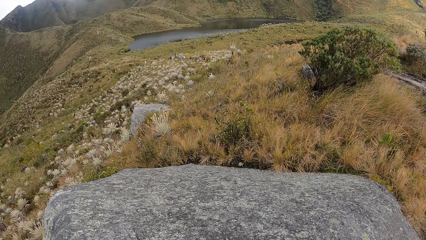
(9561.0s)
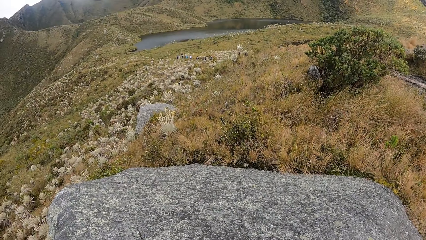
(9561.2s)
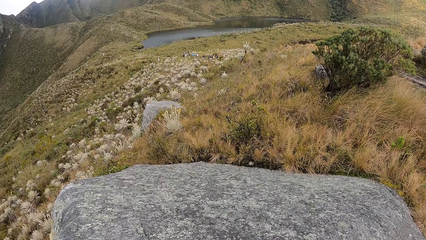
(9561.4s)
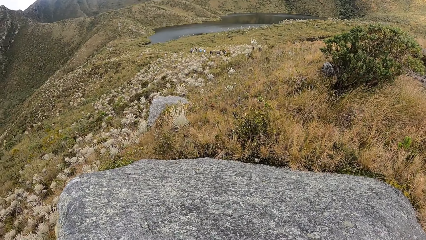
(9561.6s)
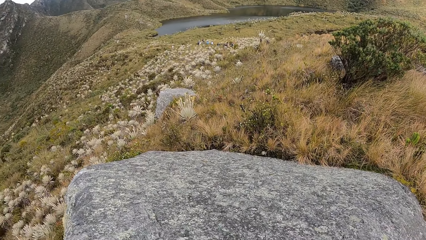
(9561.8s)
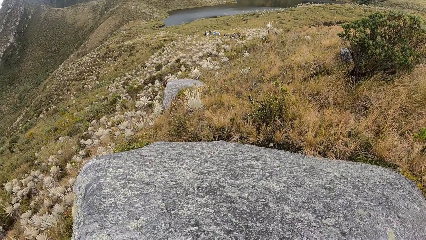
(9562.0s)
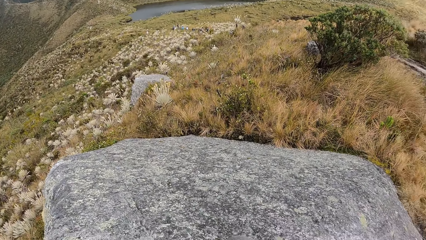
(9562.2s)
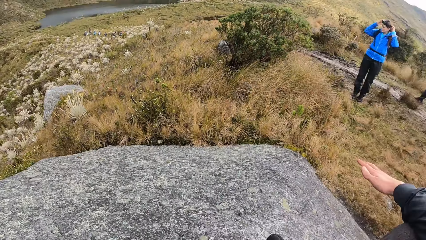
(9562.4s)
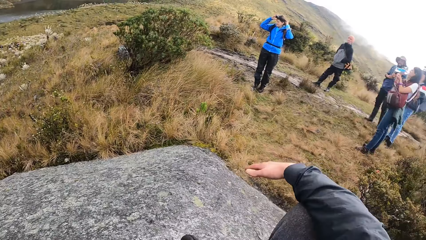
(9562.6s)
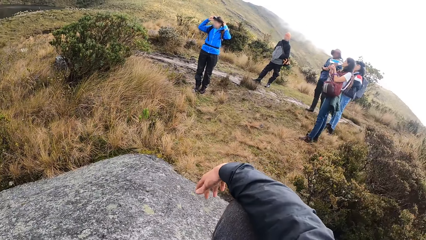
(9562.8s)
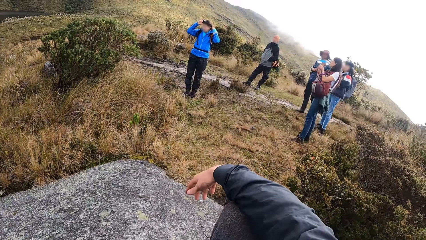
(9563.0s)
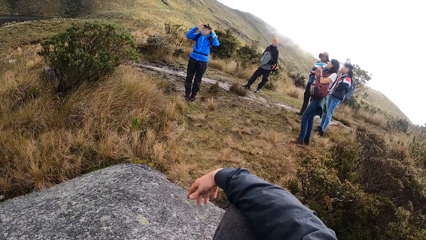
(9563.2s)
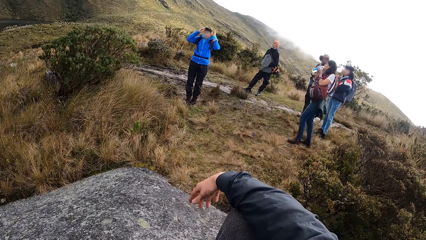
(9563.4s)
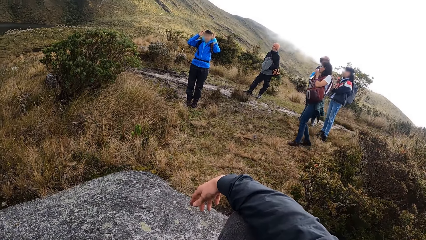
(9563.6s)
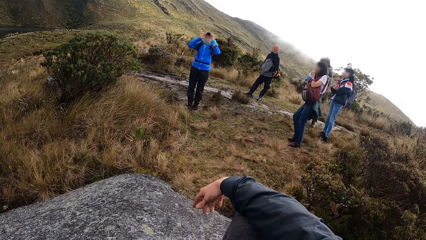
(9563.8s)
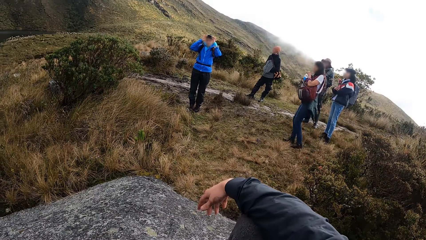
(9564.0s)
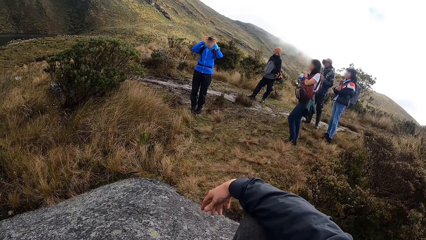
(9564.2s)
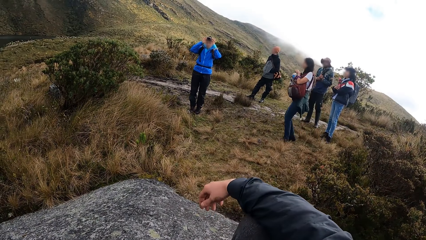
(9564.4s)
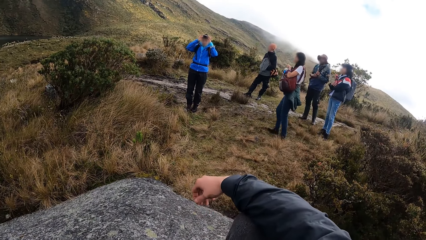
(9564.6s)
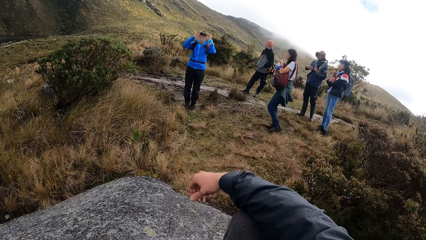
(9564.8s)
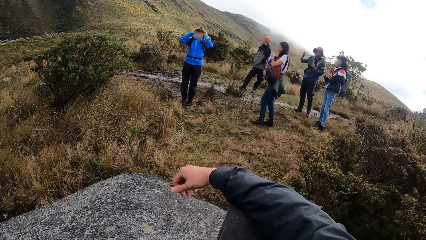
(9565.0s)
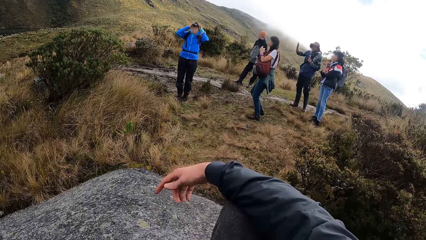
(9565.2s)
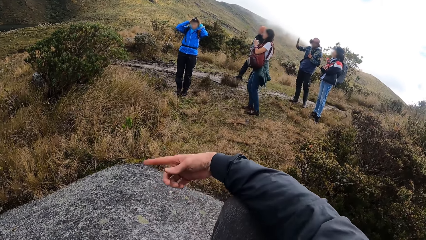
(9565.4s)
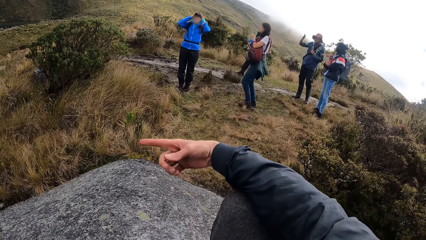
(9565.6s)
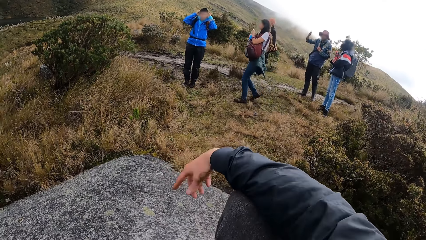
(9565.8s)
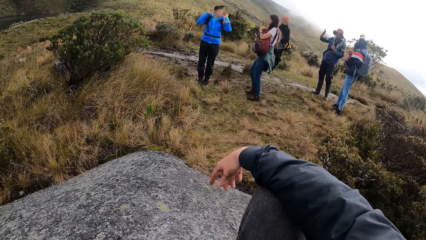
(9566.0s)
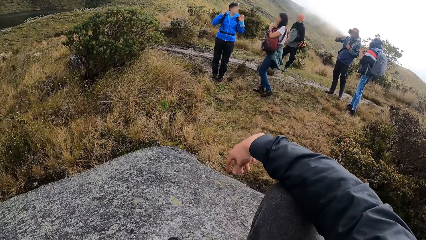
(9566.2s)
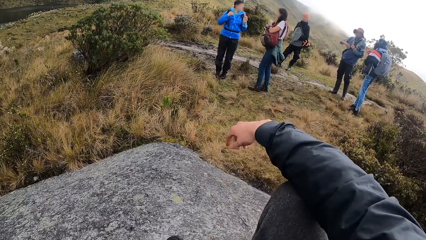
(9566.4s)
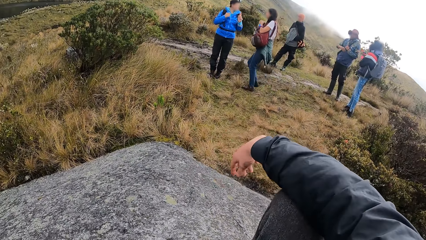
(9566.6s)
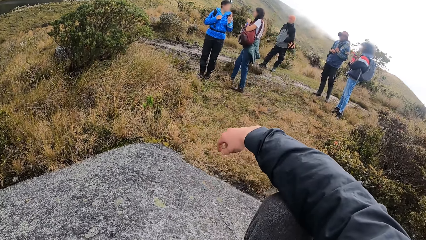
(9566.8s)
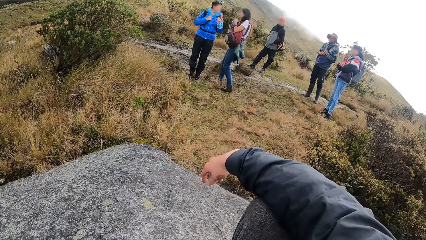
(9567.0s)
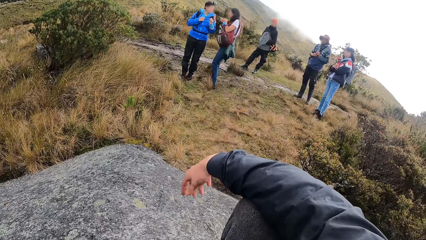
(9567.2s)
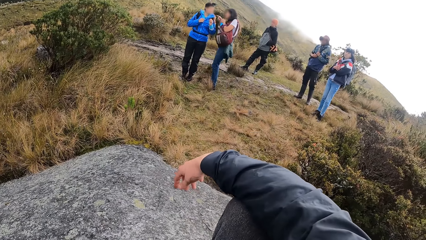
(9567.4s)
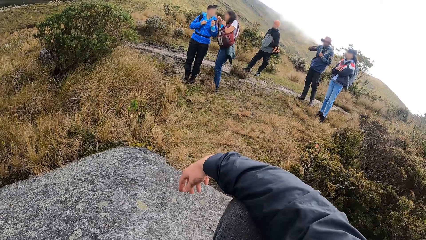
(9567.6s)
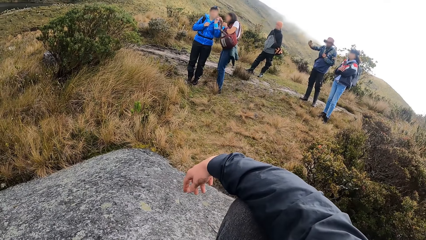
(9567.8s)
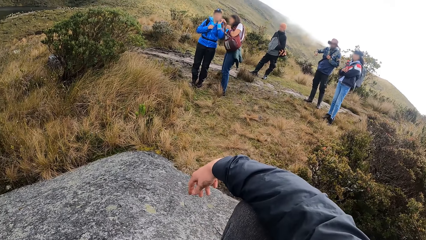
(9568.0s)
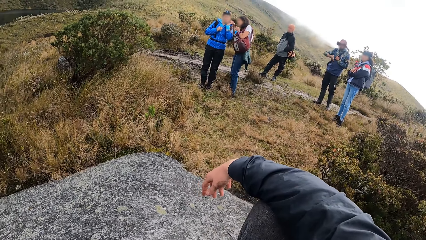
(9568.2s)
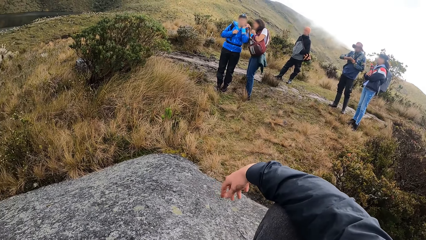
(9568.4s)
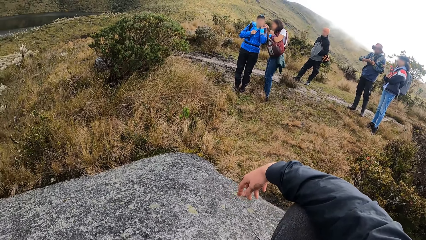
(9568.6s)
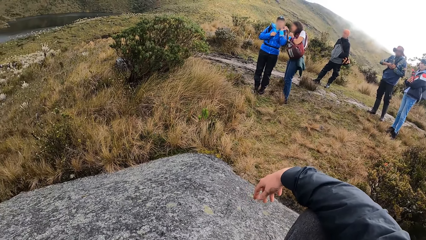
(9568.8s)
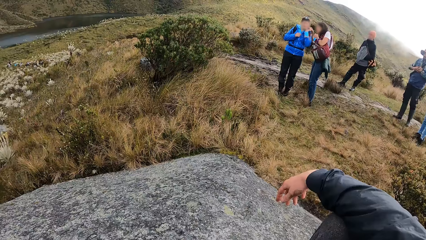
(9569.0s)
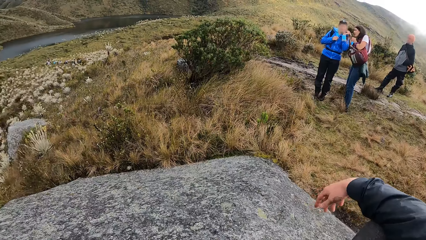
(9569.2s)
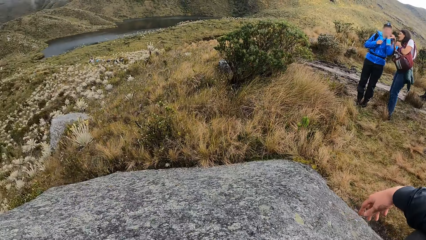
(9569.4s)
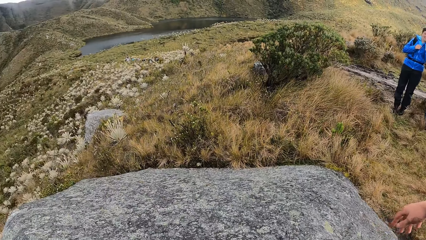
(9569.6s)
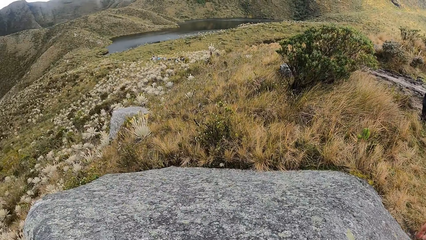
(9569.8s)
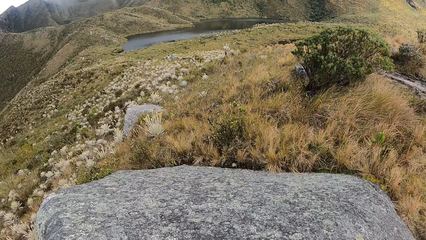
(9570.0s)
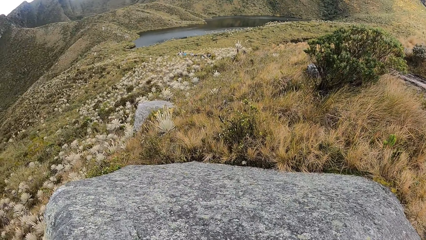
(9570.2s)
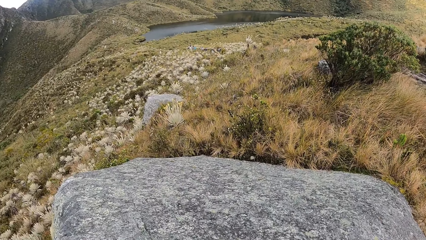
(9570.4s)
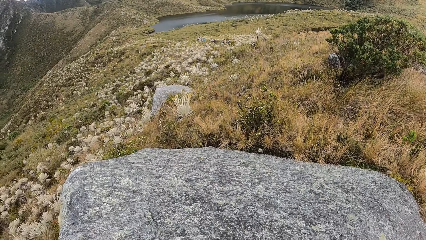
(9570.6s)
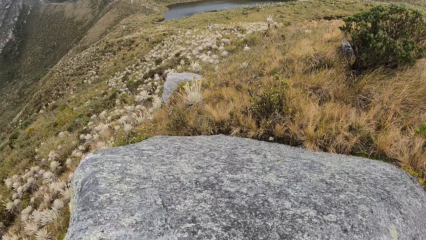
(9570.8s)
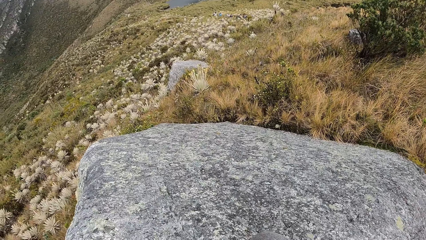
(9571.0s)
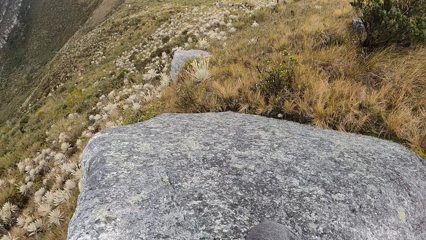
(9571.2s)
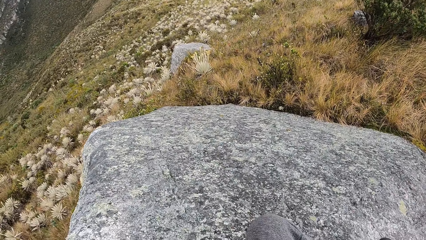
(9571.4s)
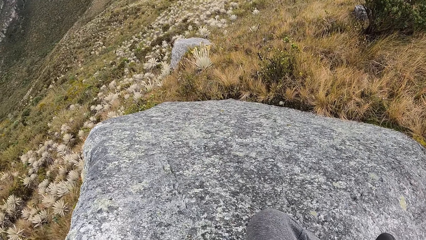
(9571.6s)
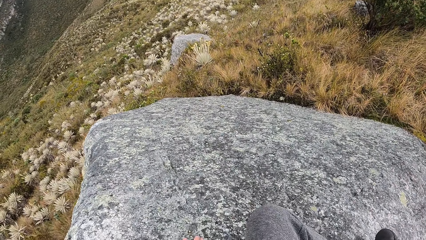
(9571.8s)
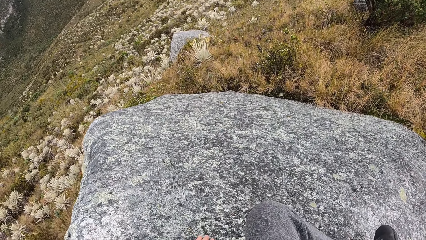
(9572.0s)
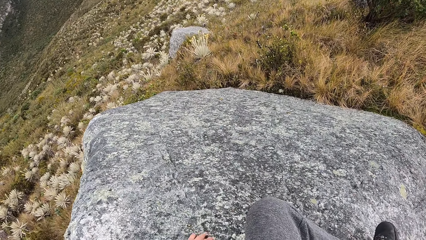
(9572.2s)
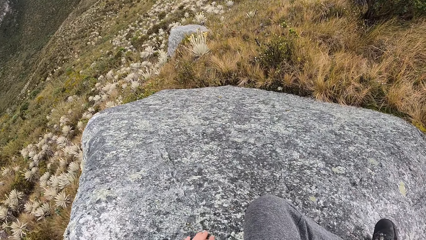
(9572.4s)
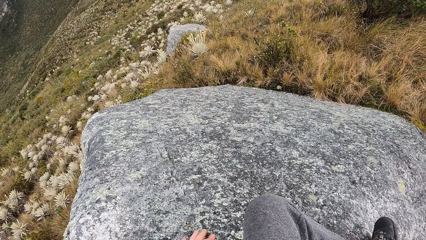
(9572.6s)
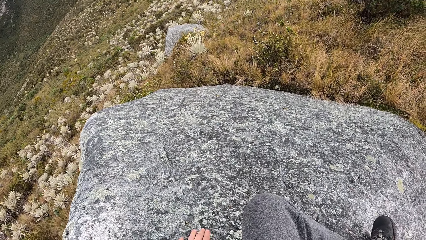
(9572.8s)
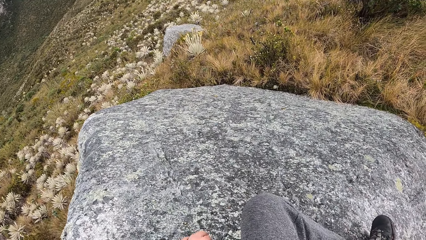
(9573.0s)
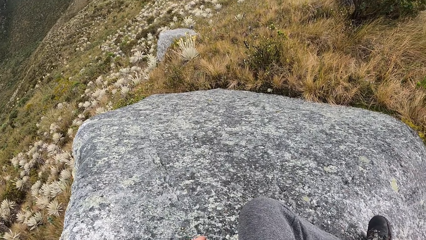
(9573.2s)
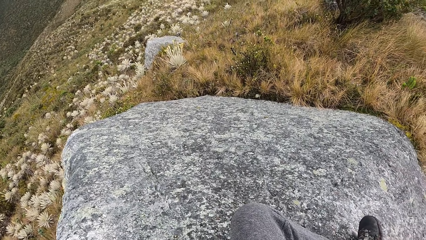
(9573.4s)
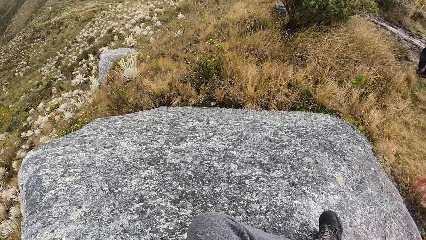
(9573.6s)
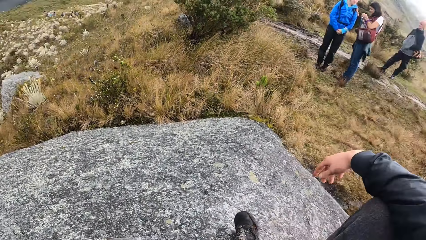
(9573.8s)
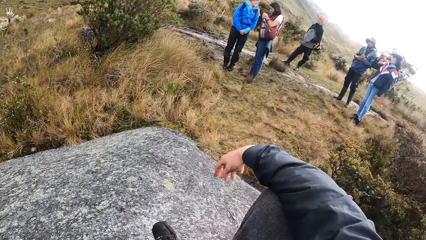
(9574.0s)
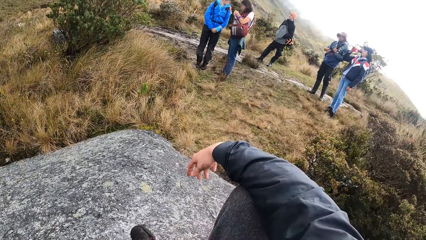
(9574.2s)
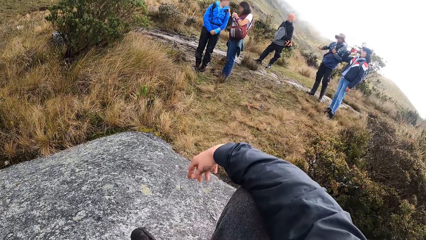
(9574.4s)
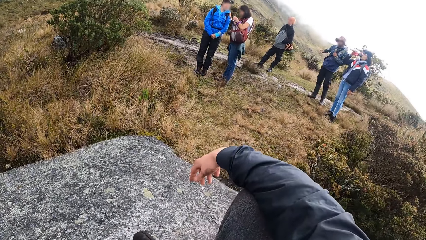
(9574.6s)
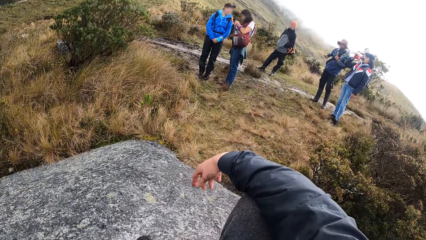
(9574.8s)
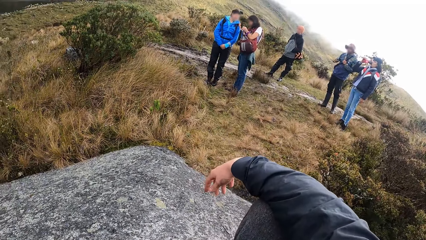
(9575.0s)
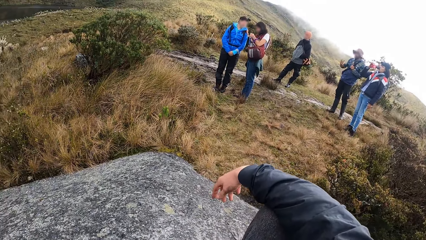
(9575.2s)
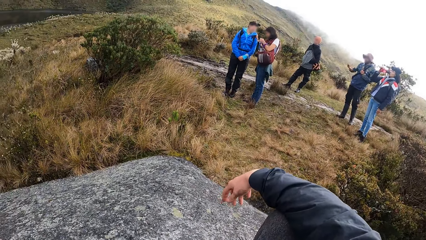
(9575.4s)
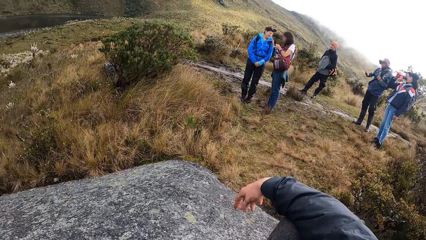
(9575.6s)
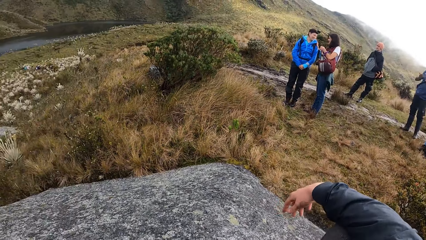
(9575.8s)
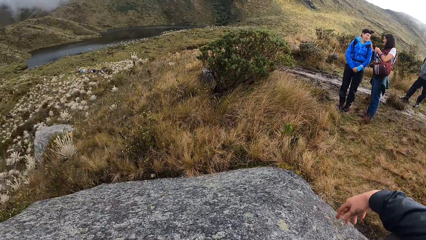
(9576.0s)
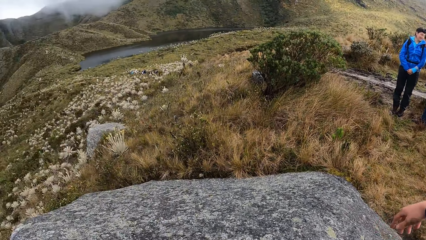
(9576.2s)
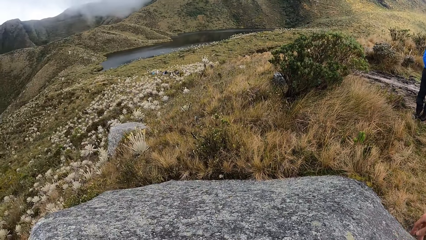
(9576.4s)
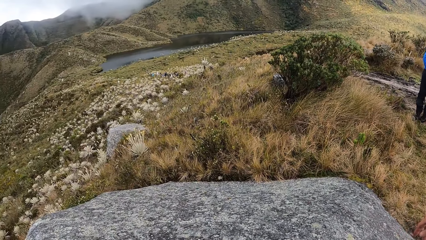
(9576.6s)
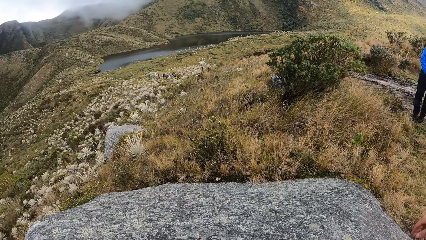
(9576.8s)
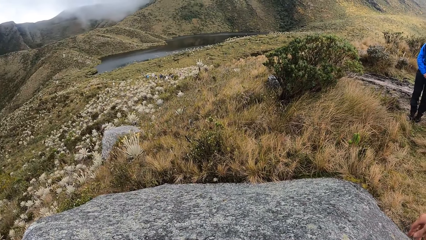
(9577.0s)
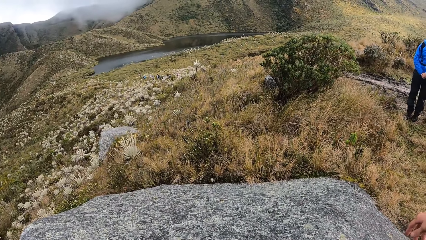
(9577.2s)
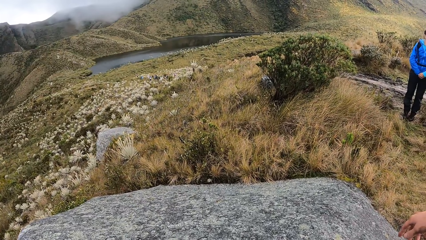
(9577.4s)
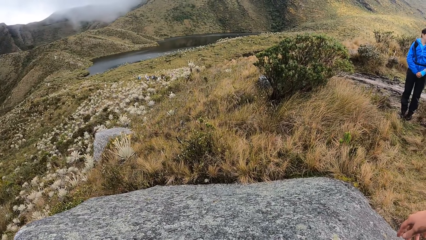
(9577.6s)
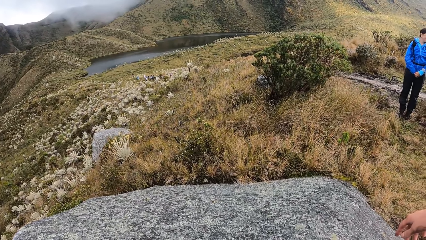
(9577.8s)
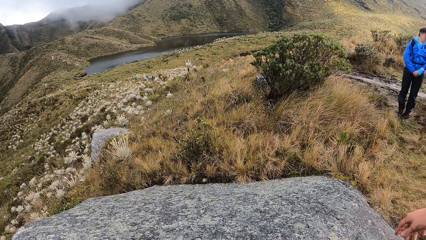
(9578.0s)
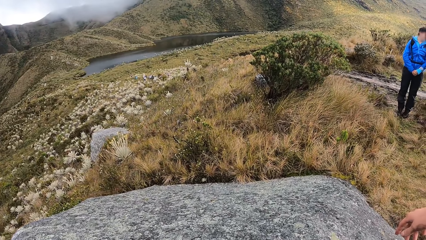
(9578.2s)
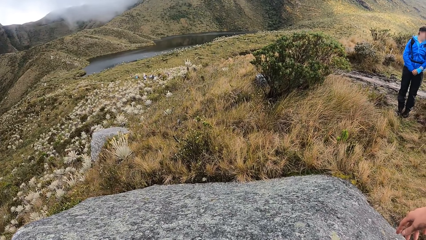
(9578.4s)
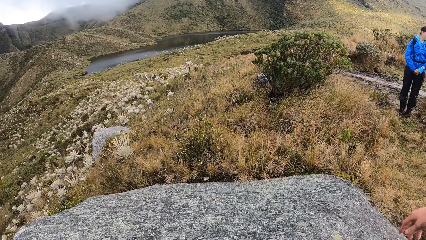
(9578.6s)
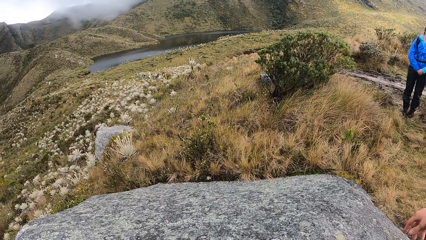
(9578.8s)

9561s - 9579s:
A woman adjusts a cap or camera on her head with both hands. Another woman drinks from the bottle in her right hand and walks to the first woman. A third woman drinks from the bottle in her right hand.
